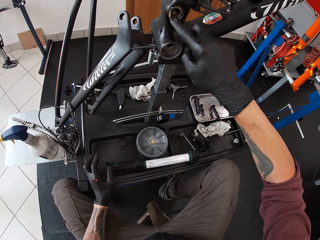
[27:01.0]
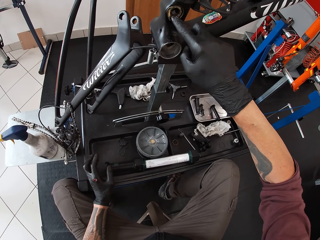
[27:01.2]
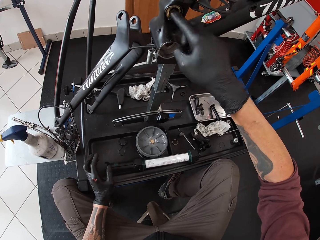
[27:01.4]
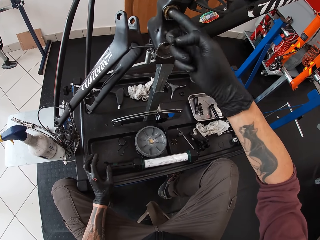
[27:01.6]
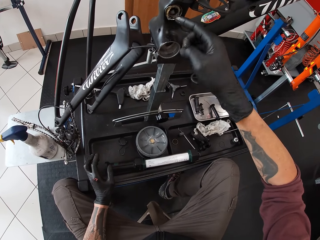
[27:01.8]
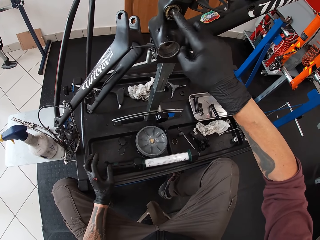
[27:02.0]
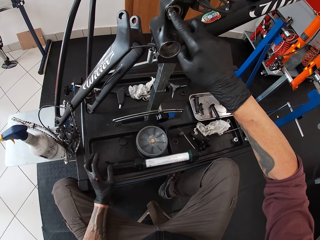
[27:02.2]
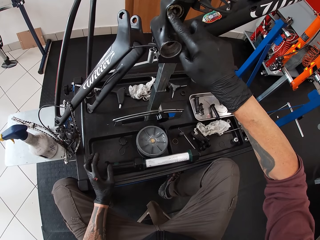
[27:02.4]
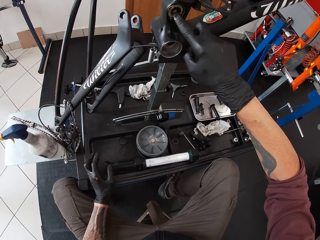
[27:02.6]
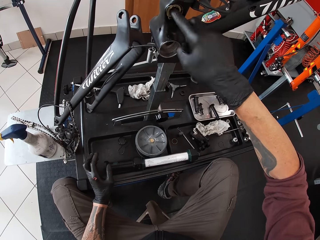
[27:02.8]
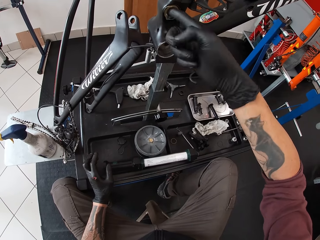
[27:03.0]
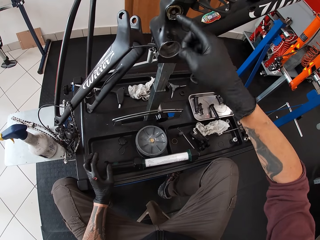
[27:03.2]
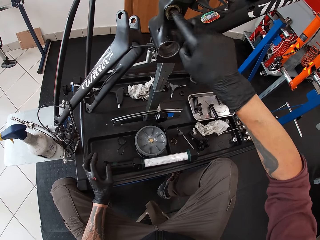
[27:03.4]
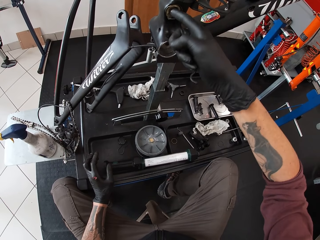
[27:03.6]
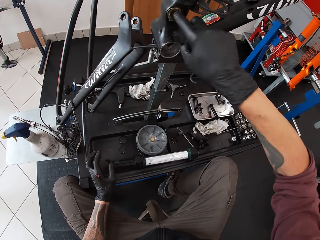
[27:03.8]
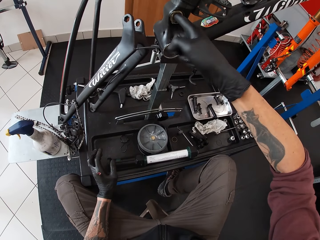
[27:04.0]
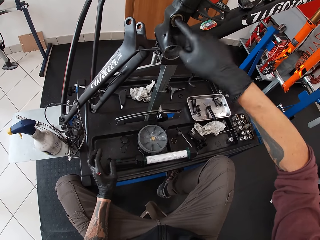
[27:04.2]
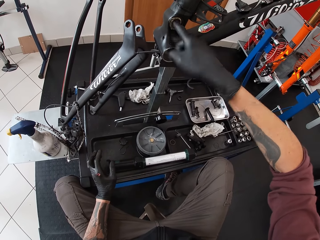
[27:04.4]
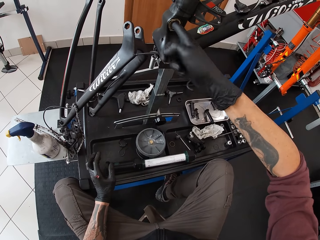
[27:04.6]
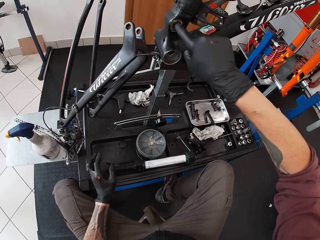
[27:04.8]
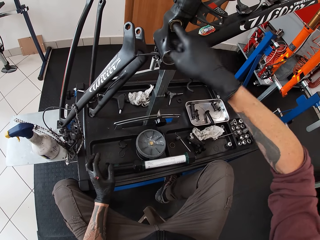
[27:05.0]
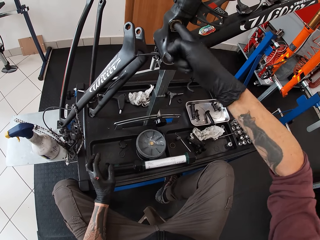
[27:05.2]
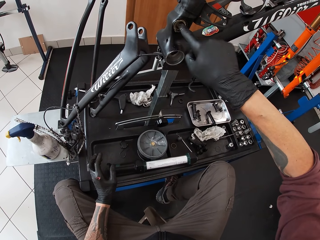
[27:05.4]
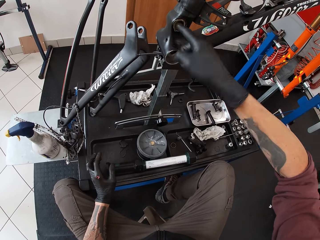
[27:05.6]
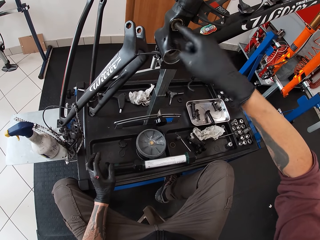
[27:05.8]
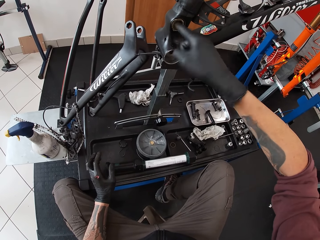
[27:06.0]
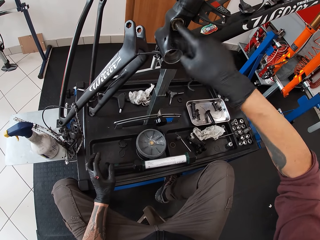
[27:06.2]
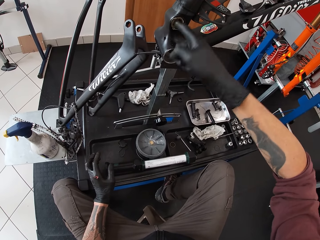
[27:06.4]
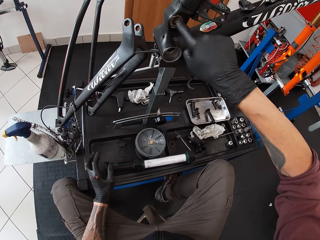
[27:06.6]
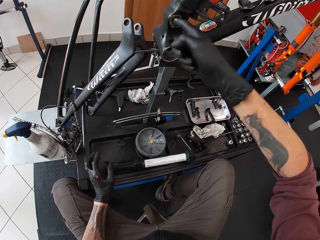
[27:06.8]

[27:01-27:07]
The camera wearer adjusts a nut in a rod.

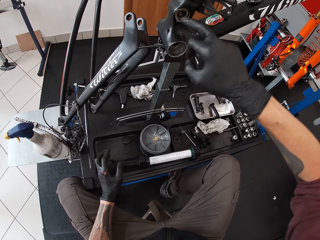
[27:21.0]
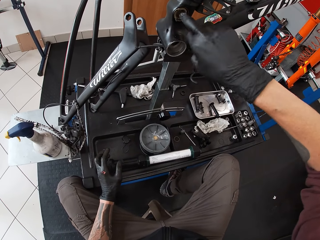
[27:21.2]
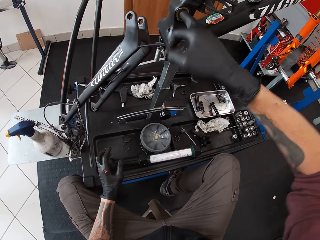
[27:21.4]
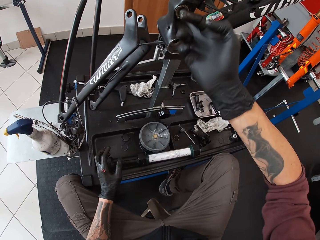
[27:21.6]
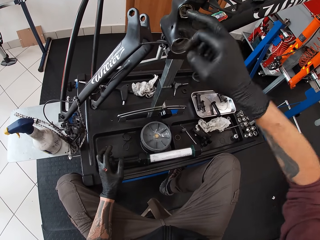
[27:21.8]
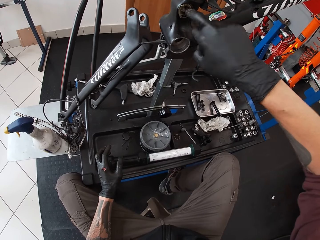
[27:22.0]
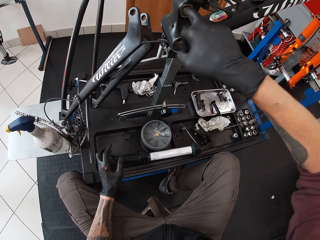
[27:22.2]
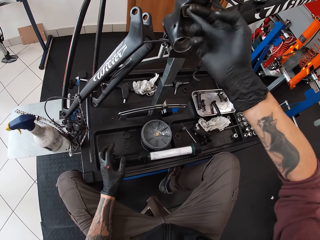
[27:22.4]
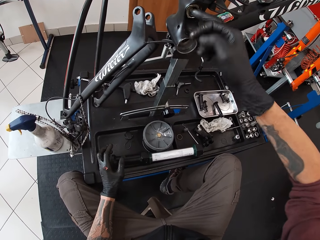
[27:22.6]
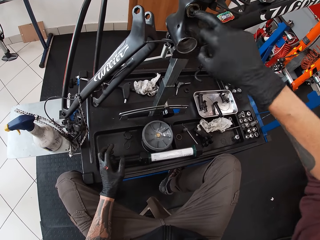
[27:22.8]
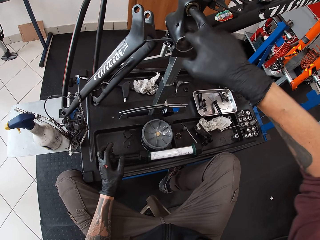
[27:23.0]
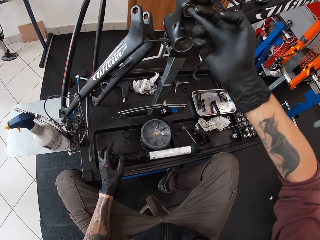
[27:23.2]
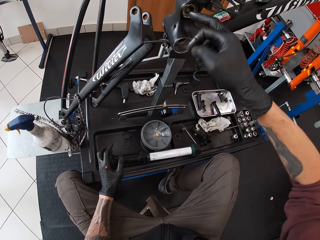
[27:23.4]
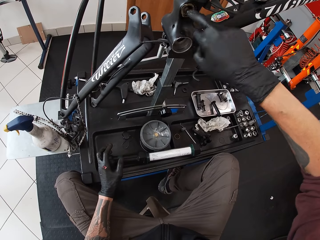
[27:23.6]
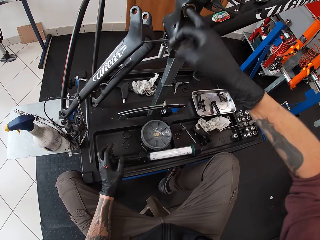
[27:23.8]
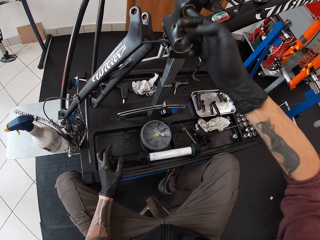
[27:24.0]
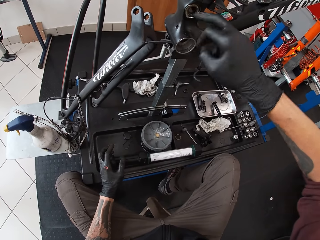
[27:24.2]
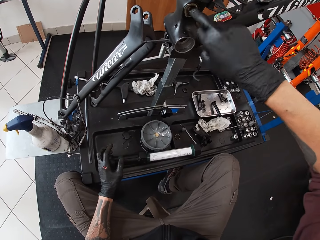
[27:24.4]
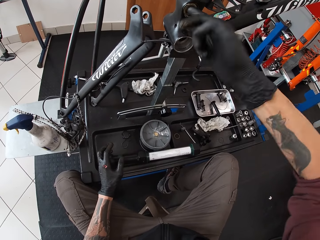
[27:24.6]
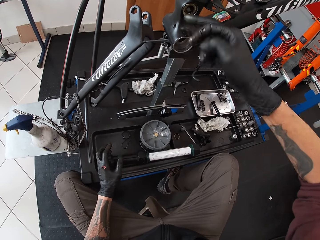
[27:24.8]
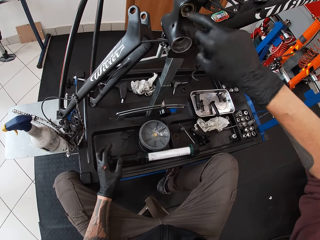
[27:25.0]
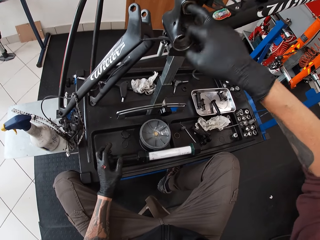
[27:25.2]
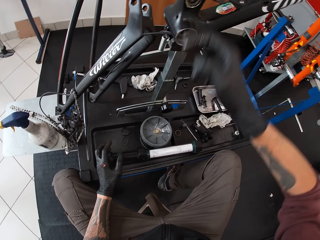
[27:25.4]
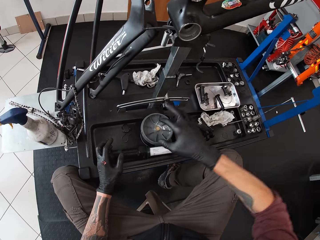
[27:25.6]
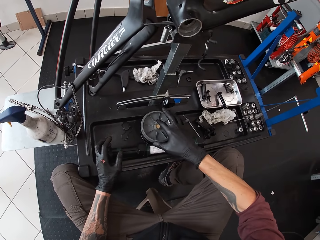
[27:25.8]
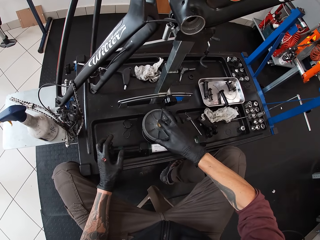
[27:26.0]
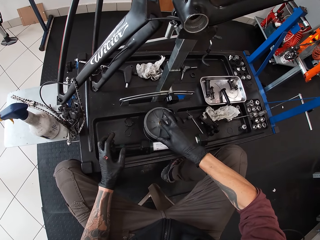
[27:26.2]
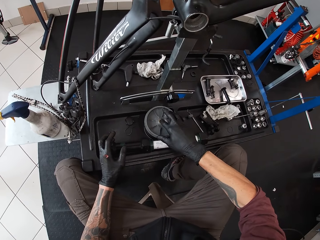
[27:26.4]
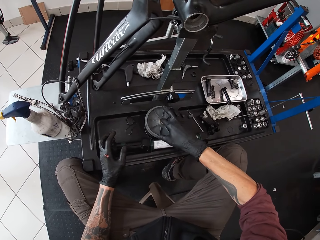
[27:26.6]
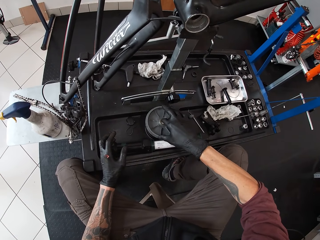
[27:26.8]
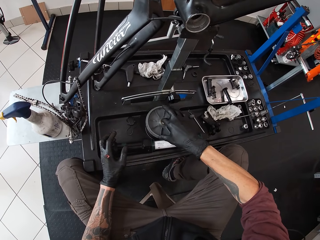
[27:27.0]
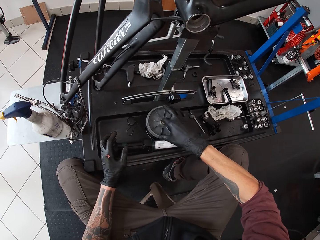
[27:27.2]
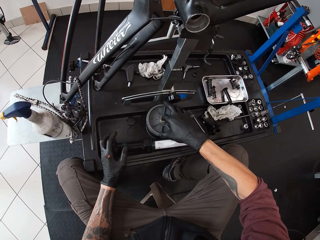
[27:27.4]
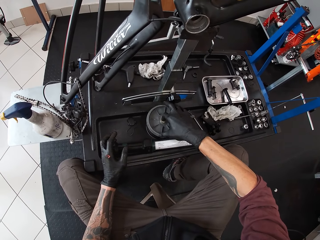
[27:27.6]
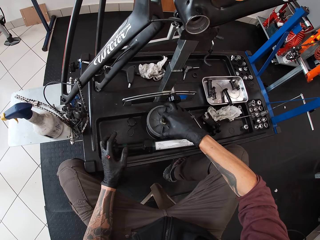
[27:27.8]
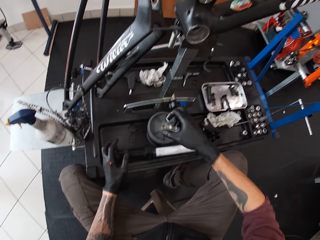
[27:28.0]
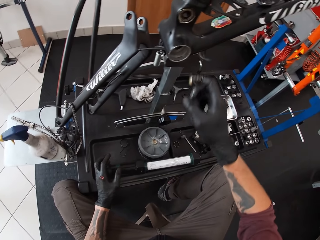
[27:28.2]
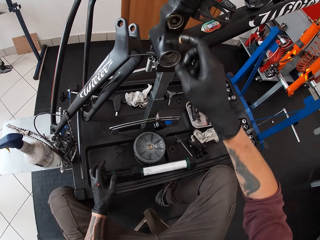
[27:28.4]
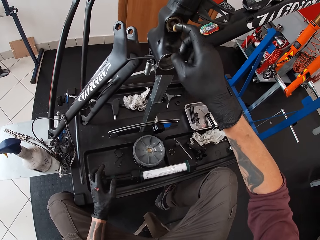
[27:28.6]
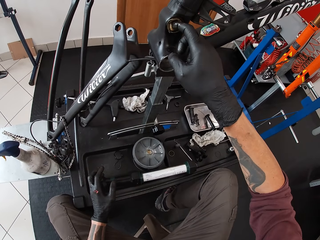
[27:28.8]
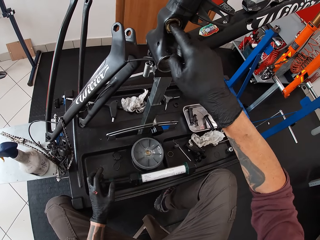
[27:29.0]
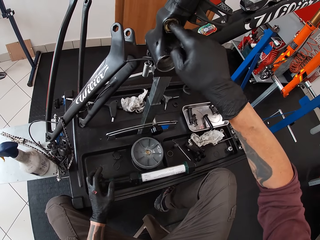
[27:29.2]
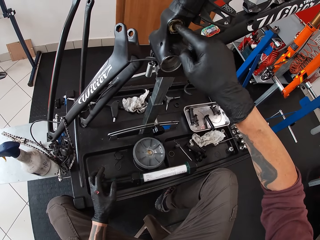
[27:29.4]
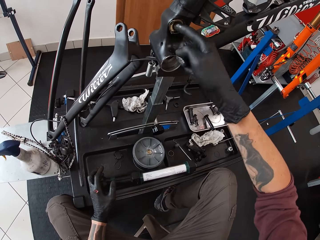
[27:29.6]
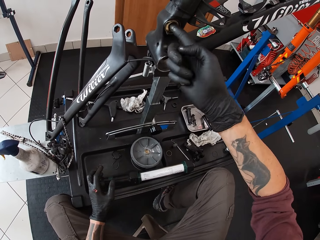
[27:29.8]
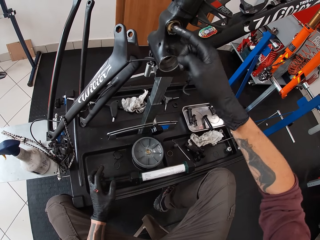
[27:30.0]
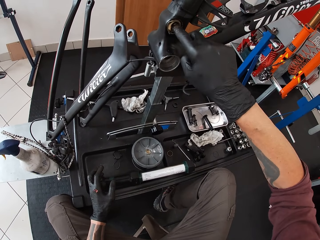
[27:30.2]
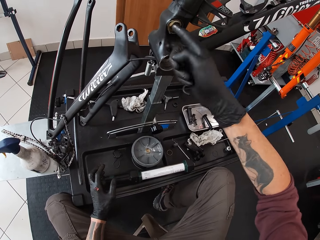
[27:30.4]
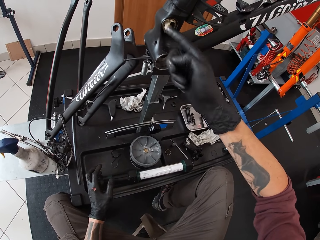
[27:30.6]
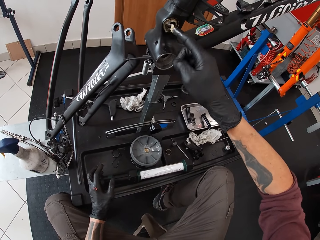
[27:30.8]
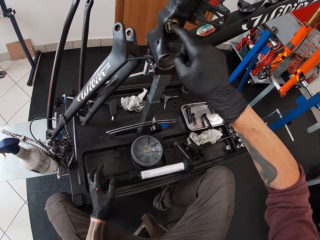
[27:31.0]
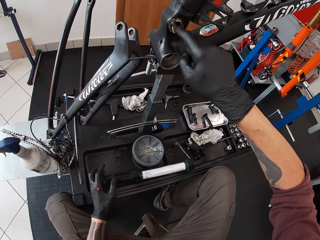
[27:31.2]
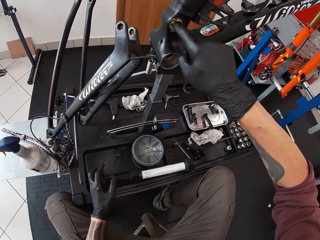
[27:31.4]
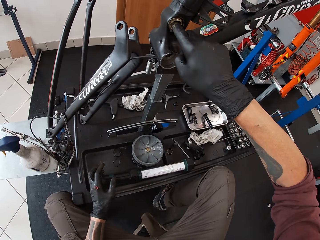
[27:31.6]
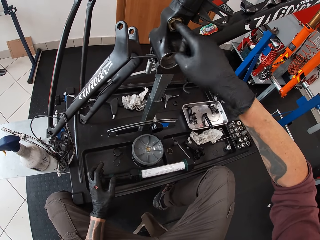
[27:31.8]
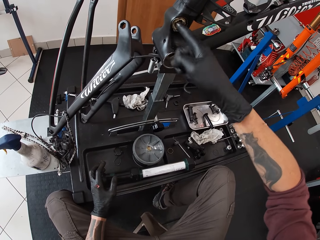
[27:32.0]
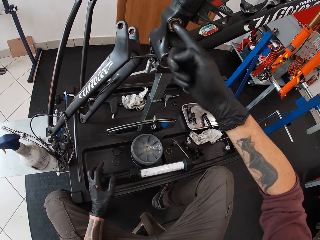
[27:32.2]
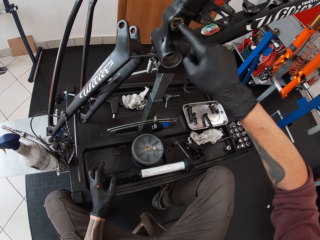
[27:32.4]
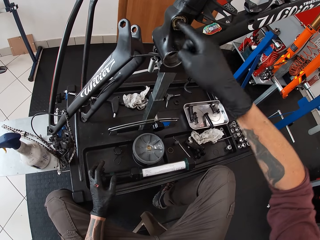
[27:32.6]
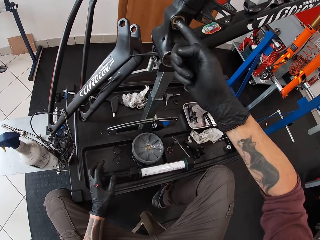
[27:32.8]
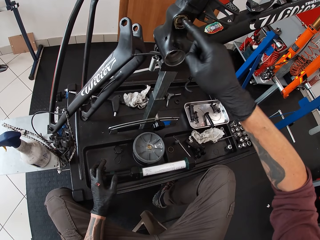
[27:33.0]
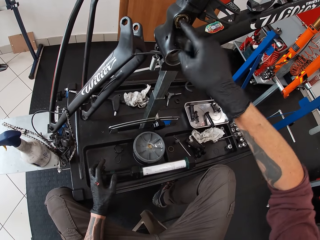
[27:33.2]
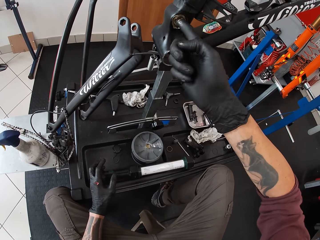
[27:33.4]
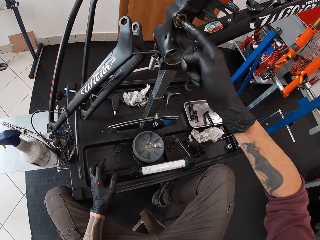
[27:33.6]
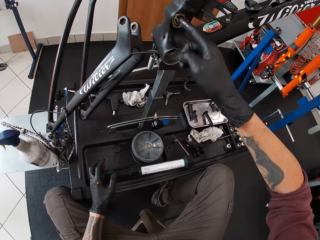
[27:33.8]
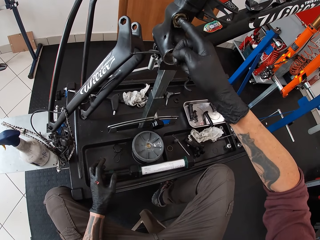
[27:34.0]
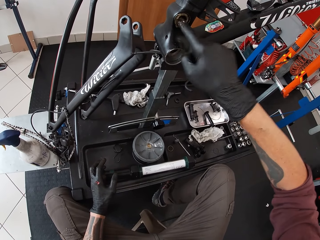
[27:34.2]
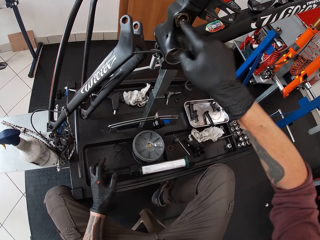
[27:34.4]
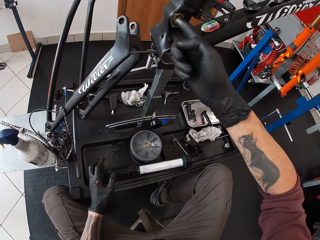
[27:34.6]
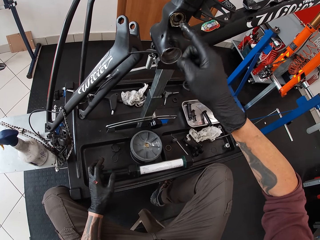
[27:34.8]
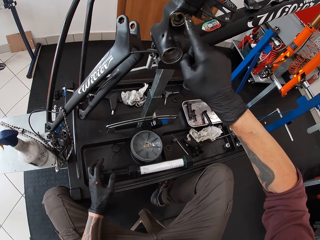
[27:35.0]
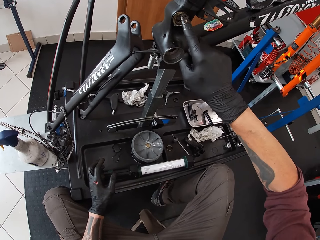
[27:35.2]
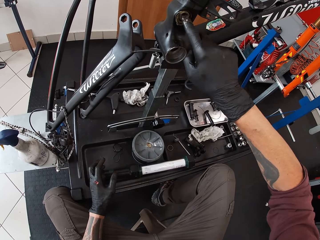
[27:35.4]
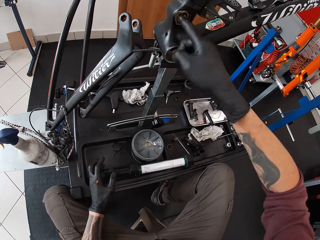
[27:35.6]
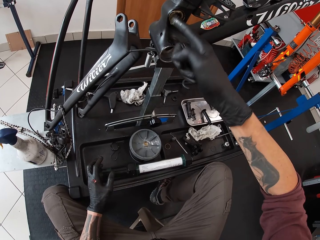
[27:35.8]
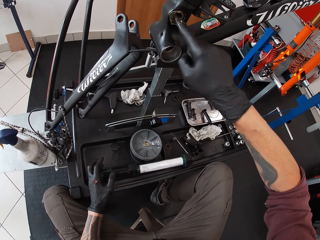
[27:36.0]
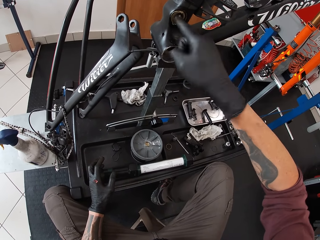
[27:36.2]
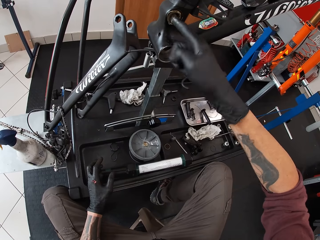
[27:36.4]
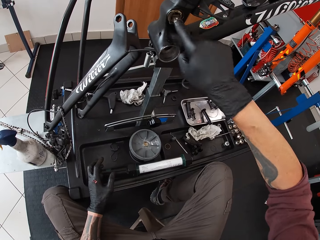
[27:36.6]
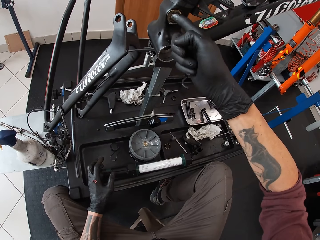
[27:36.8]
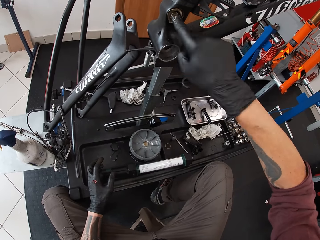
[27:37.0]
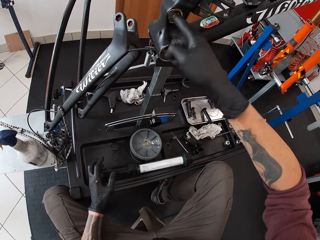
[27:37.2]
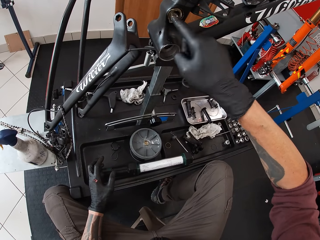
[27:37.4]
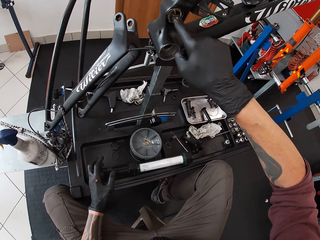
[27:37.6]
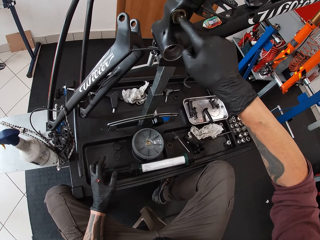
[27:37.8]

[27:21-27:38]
The camera wearer tightens a nut on a bicycle. He takes grease from the grease container on a work bench with his right index finger. He applies the grease in his right index finger on the crank spider of the bicycle frame. He tightens the nut on the bicycle.
